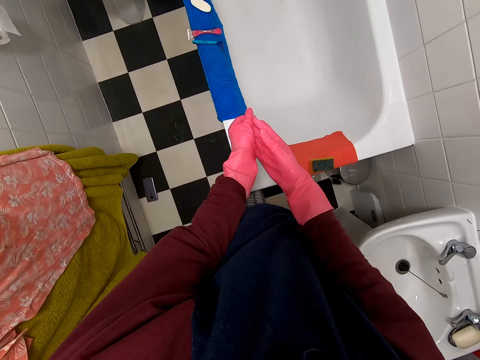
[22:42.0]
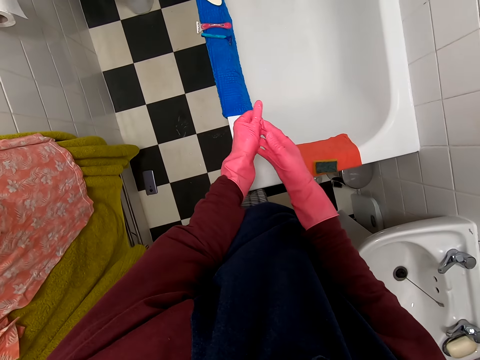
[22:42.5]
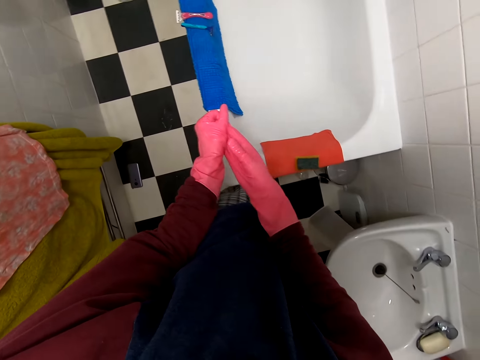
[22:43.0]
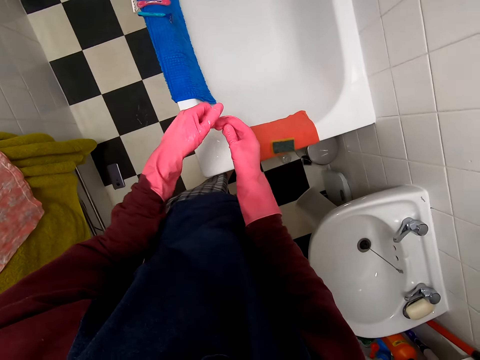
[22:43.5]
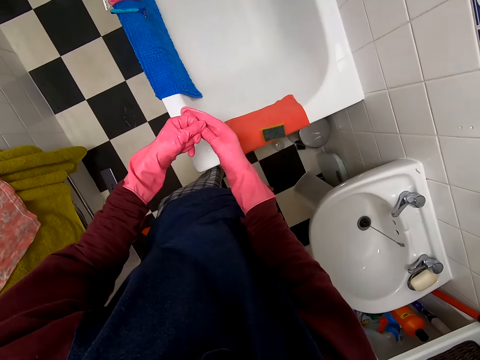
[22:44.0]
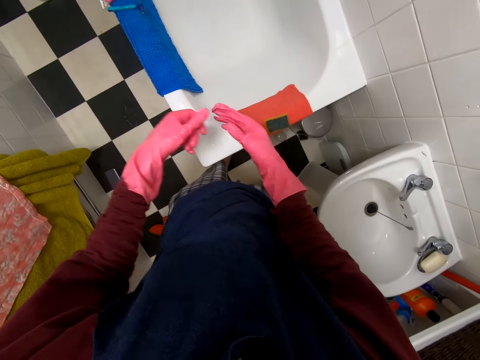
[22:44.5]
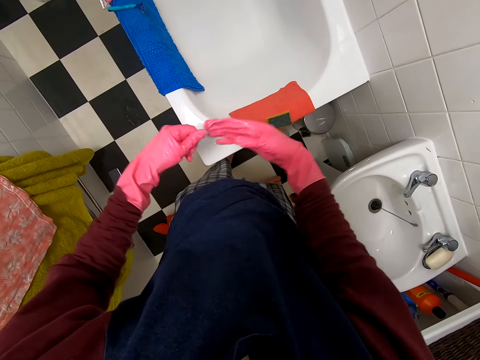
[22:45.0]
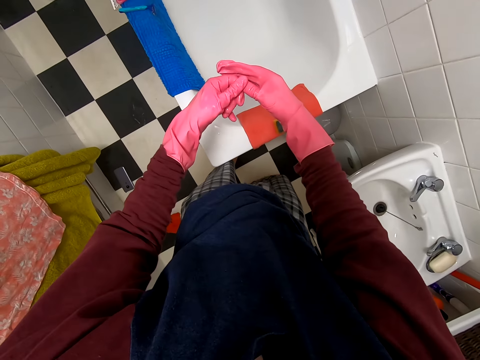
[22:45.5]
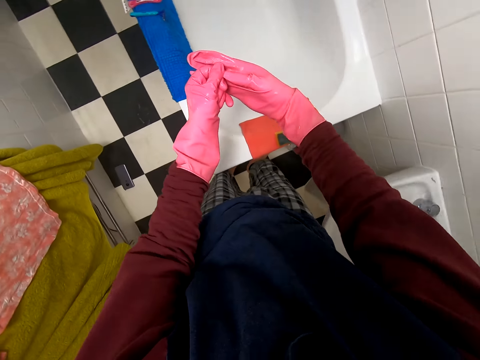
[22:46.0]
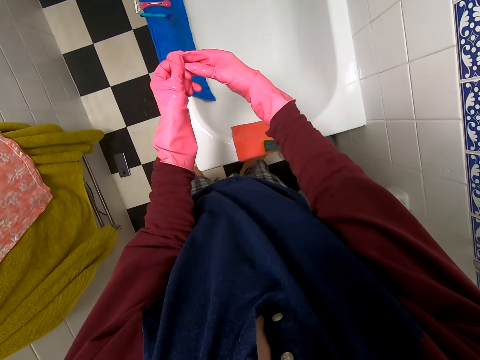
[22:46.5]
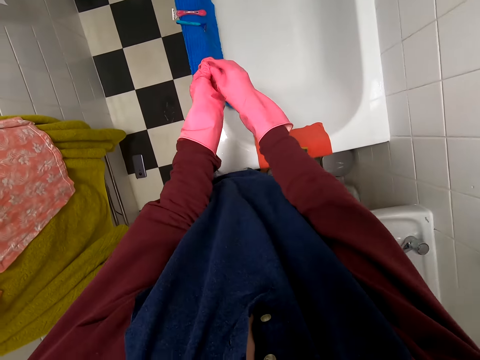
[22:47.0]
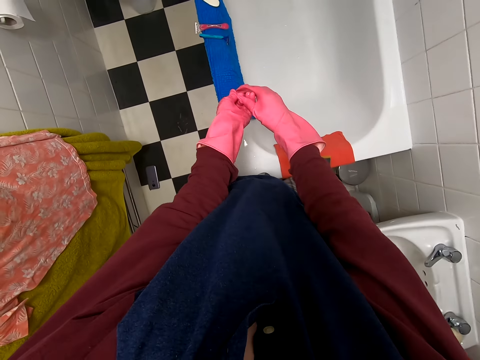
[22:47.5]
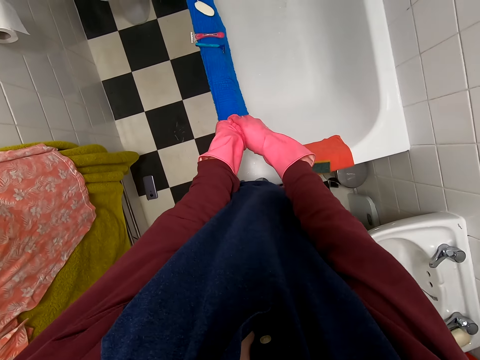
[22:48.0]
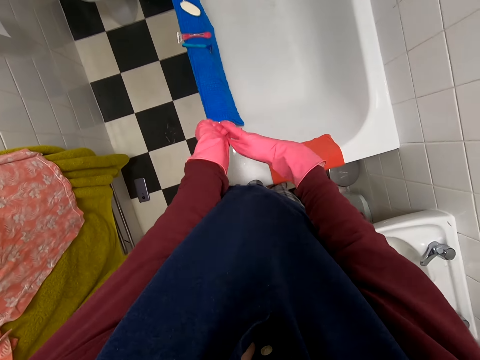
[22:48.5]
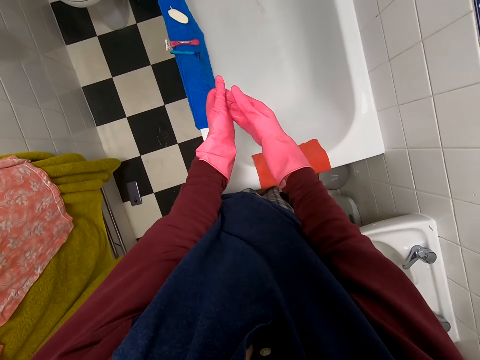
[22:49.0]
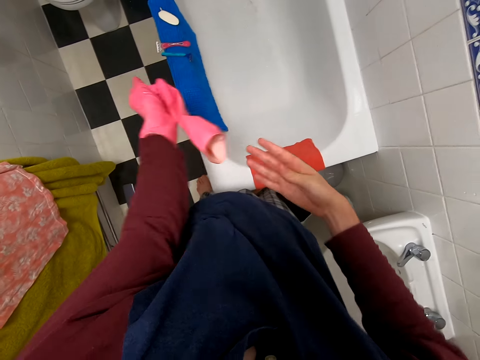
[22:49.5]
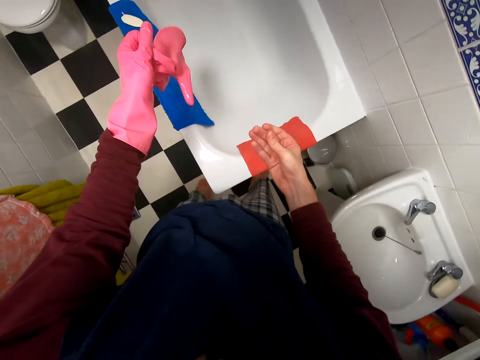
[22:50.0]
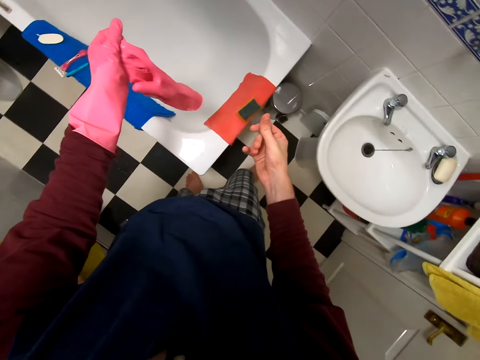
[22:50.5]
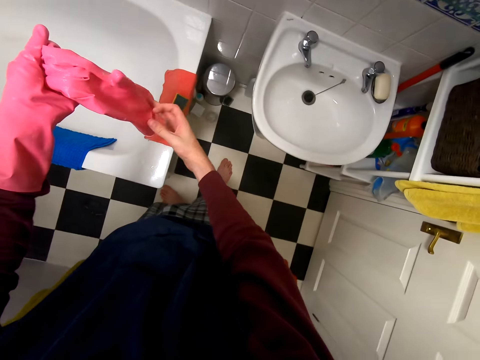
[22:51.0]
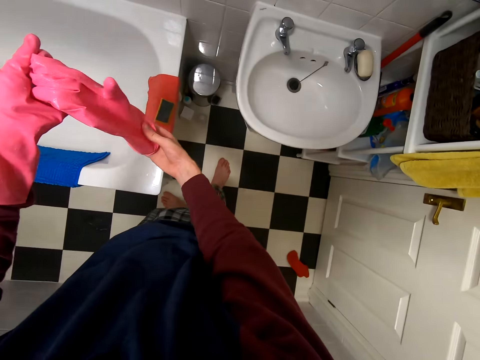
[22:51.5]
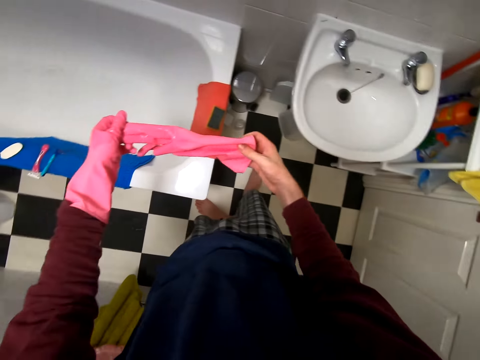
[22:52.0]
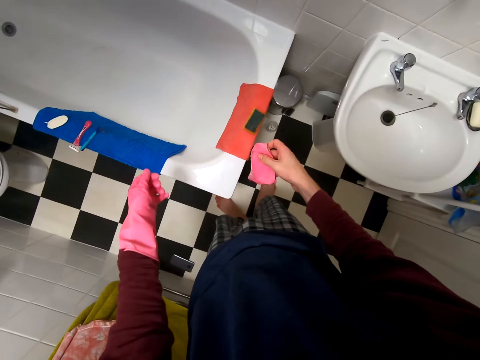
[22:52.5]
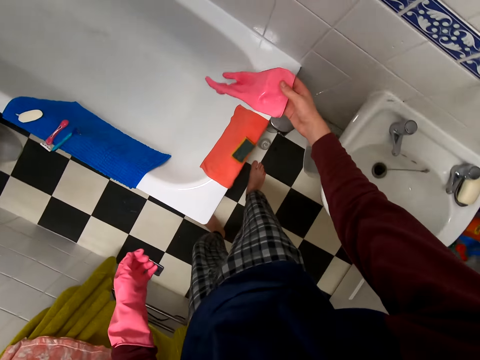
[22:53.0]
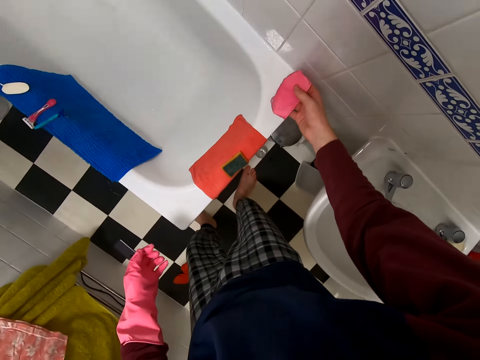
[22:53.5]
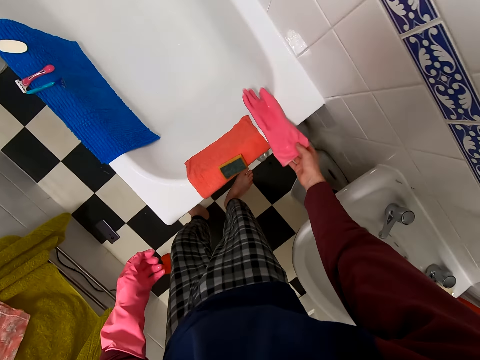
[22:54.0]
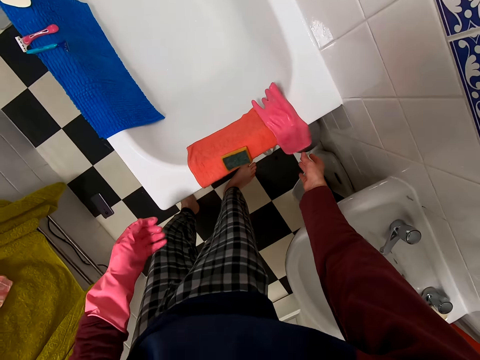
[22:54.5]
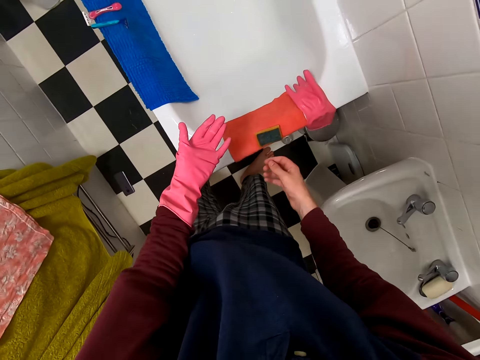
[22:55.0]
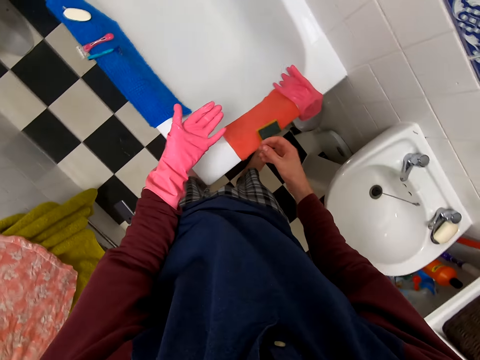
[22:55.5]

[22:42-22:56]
The camera wearer places the glove in his right hand. He places the glove on the edge of the bathtub.

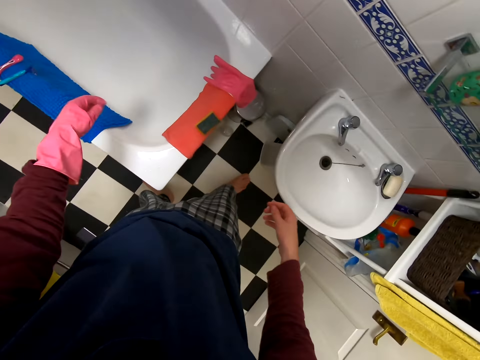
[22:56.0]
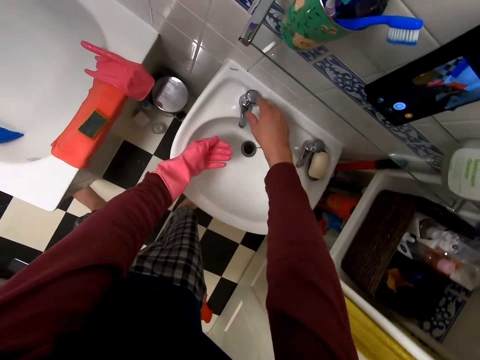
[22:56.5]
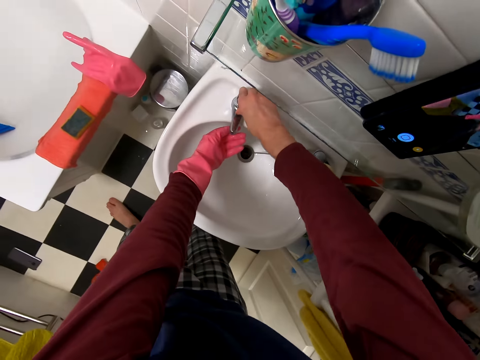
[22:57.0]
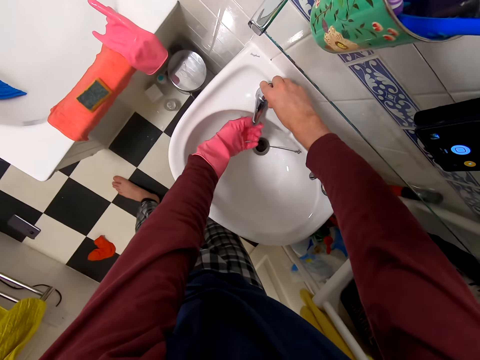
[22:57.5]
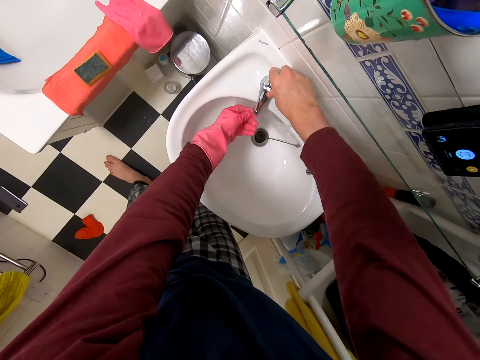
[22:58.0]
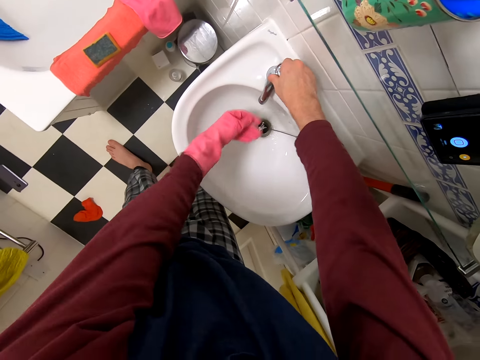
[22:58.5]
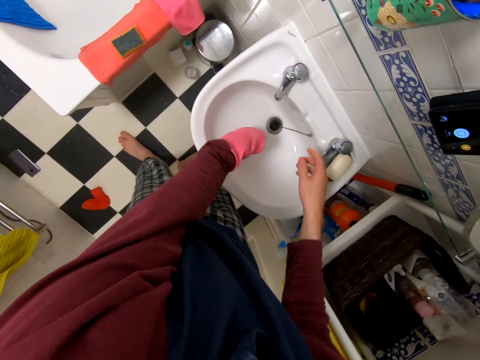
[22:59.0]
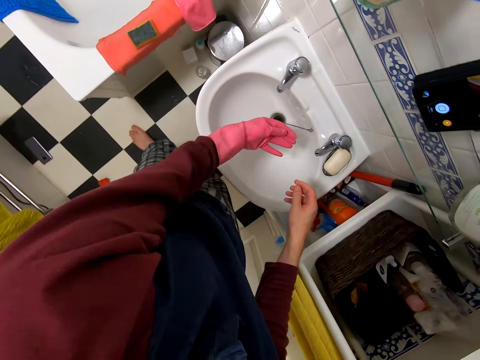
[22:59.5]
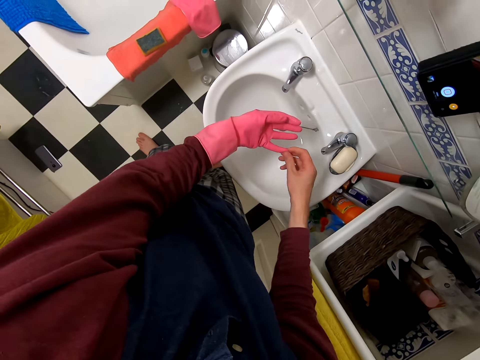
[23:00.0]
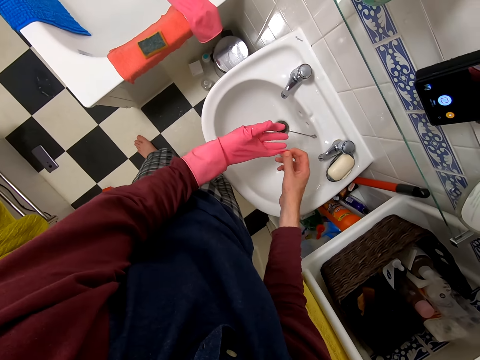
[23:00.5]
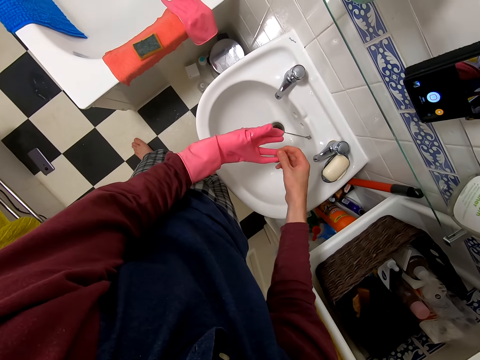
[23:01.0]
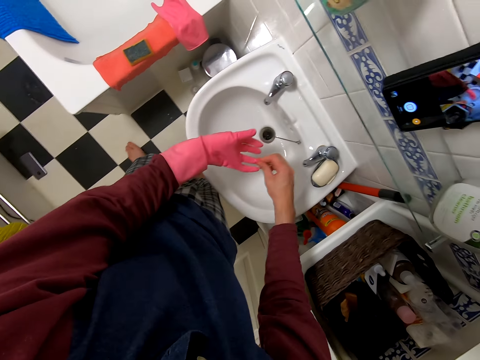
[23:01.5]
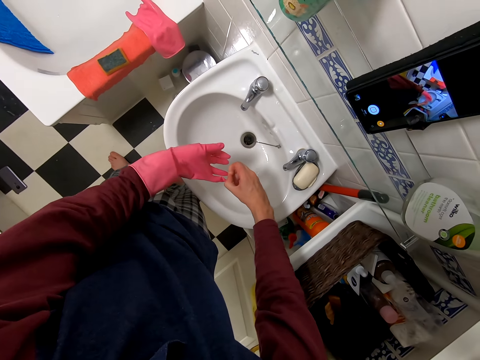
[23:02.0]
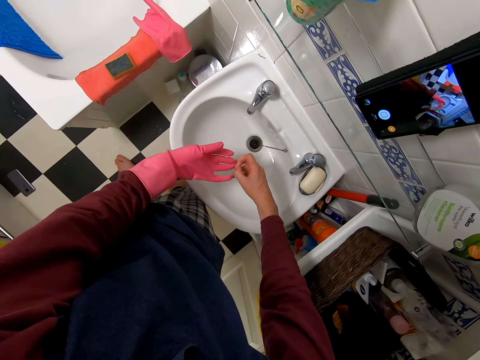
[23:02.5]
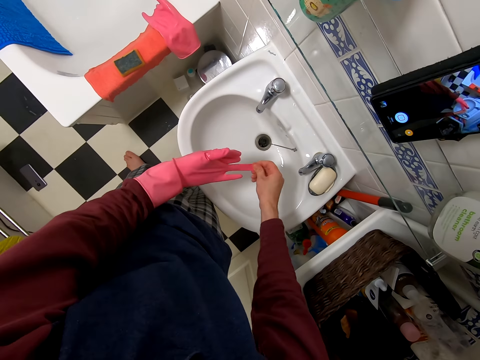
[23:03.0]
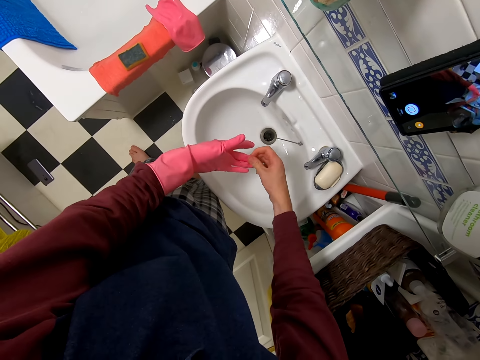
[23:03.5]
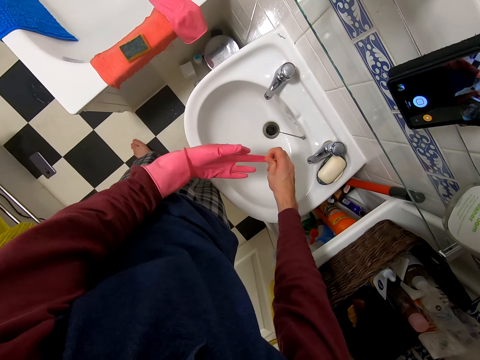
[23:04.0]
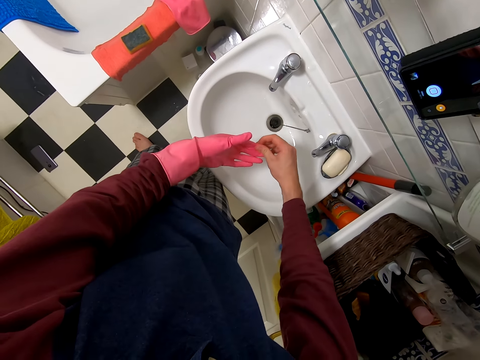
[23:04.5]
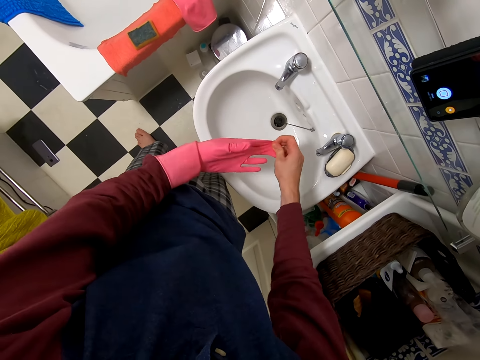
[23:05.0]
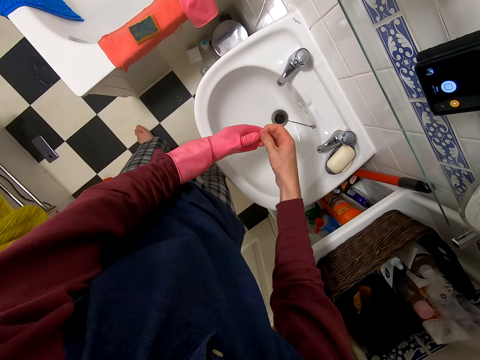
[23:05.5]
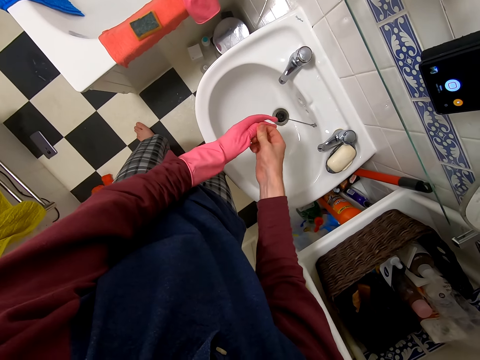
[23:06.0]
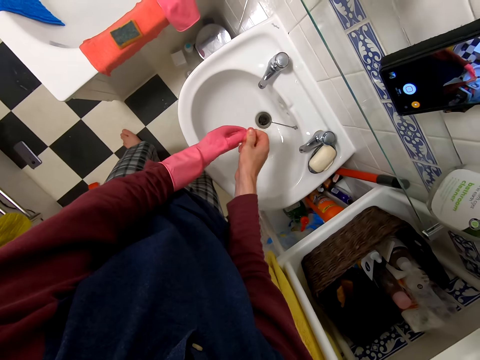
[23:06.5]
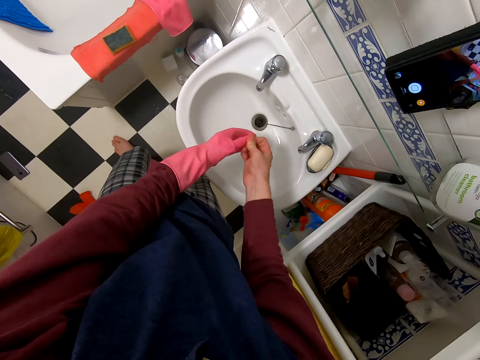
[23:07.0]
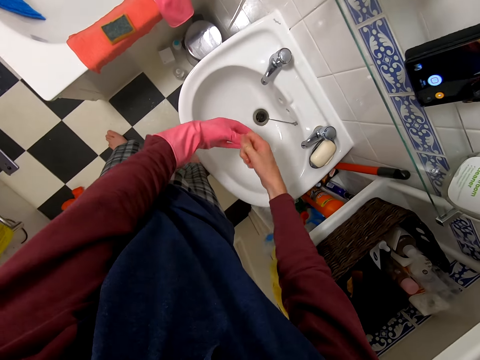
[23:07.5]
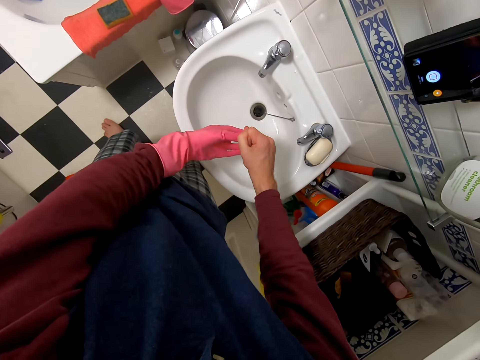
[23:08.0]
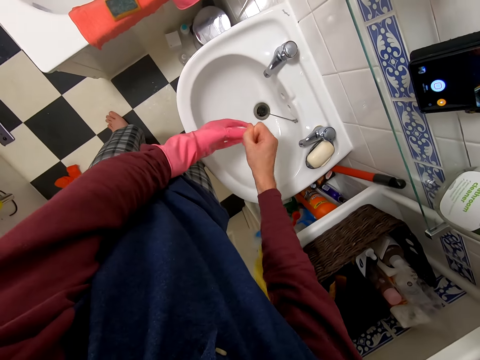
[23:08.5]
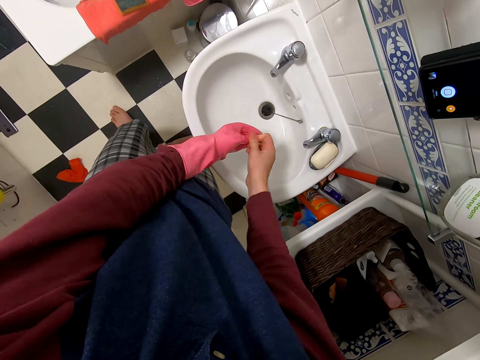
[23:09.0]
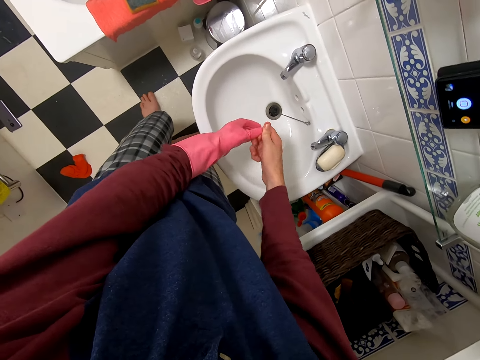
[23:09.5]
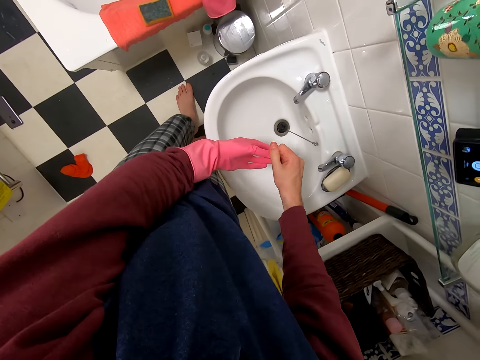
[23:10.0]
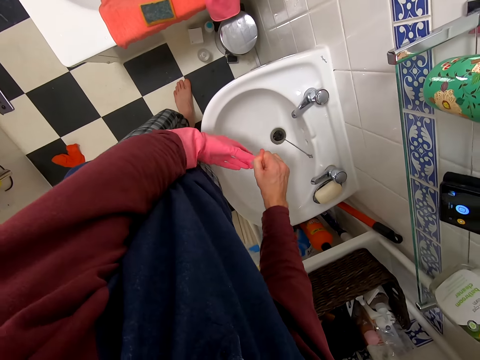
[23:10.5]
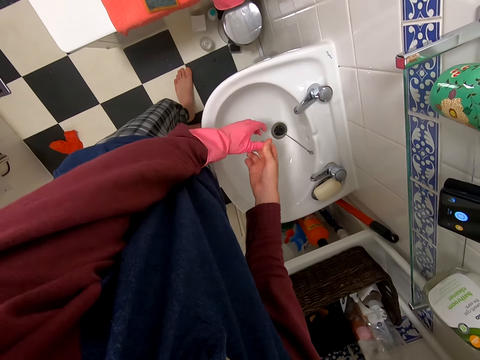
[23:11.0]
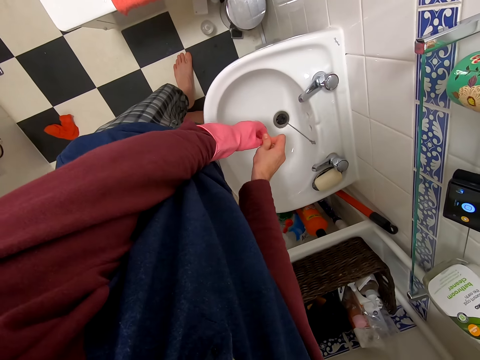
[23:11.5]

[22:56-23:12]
The camera wearer moves towards the sink. They open the tap. They rinse off the glove. They close the tap. They shake her hand. They remove the glove from his left hand.
